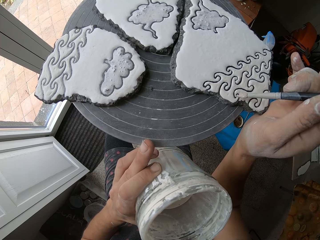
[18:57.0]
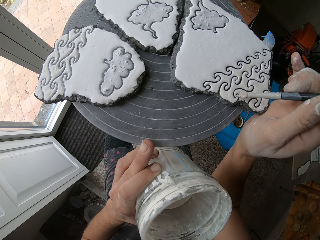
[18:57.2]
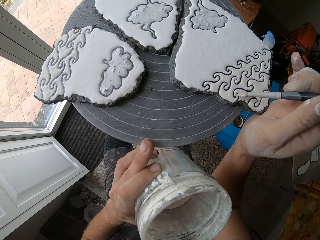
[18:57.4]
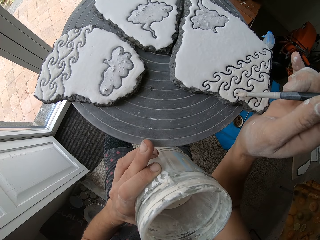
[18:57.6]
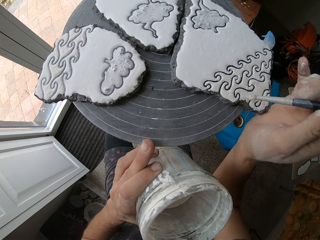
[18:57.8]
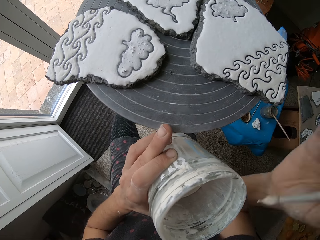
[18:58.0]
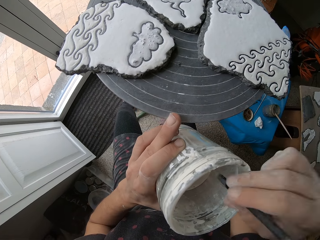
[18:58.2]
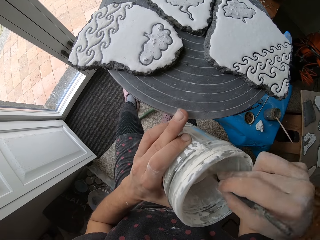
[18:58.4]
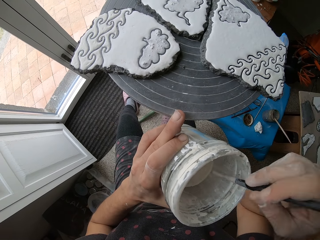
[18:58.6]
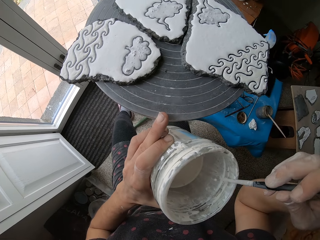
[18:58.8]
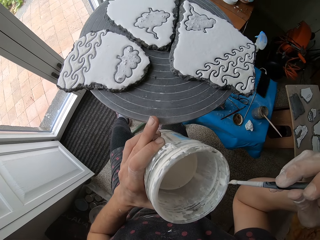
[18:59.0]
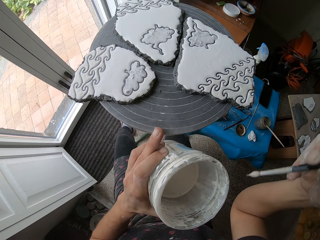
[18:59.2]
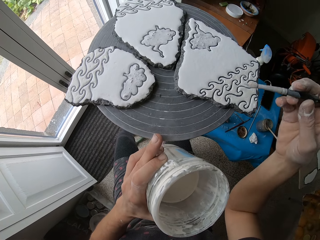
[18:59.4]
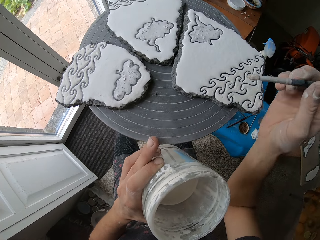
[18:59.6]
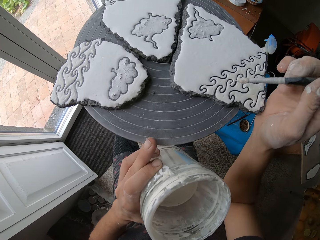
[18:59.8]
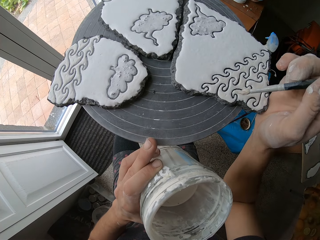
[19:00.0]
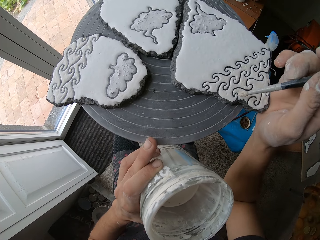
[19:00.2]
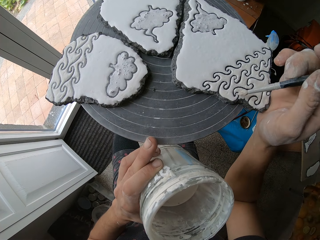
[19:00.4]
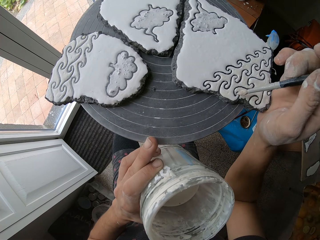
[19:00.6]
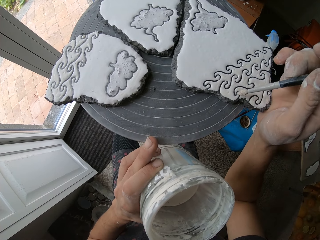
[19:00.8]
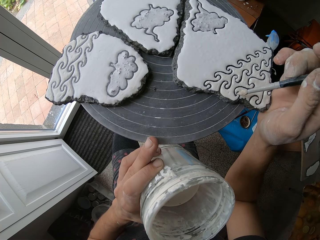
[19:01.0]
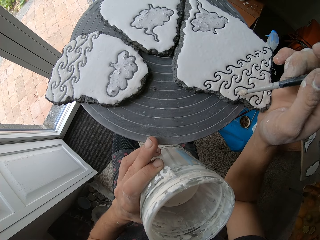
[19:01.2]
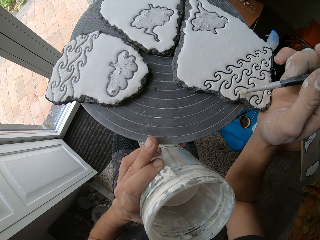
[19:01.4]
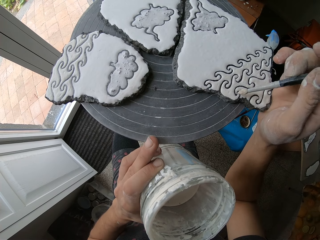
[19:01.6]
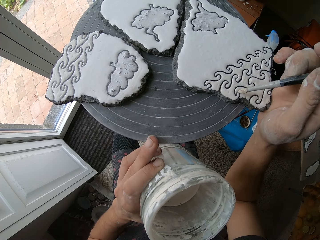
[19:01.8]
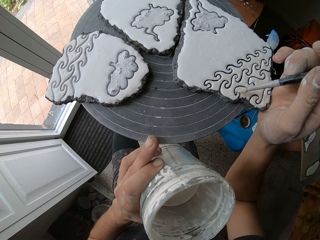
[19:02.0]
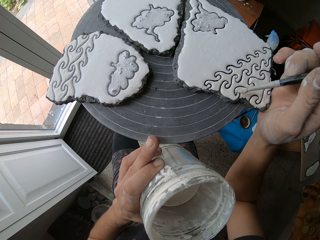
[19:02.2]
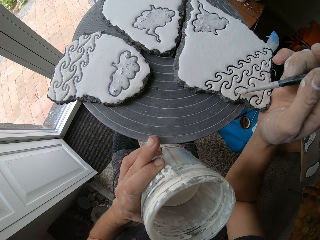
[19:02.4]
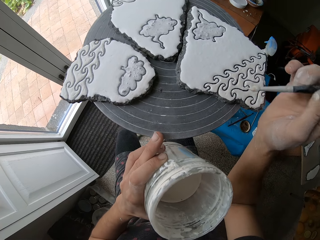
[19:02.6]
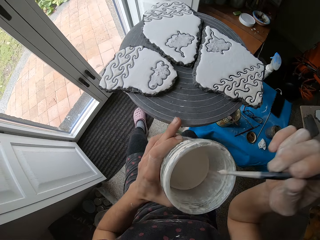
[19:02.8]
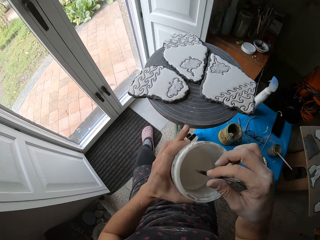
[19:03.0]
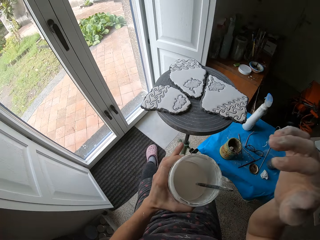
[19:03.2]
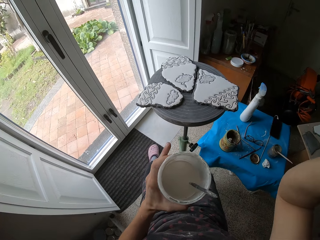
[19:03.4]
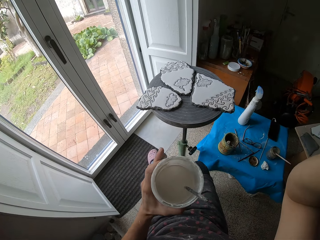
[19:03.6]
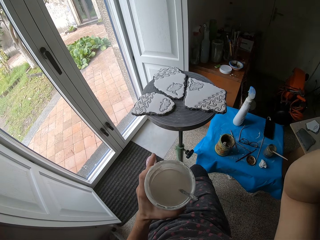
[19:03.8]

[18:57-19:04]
The camera wearer stirs a paintbrush in a tin of paint. They smear the paintbrush on the edges of the tin. They paint on the piece of rock with the paintbrush. They stir the paintbrush in the tin of paint. They adjust the camera.
